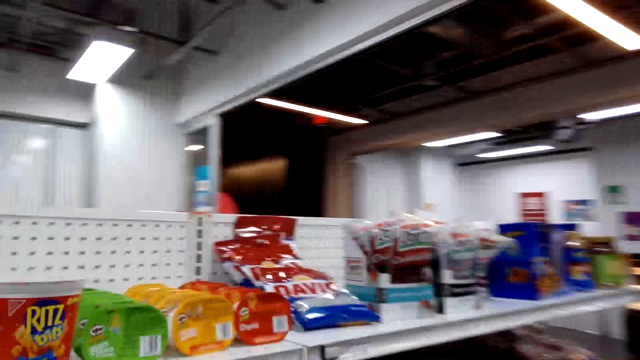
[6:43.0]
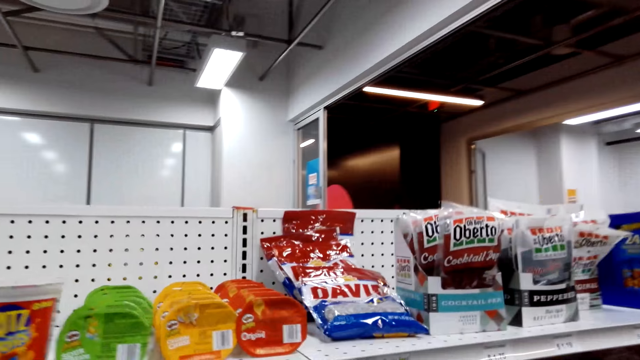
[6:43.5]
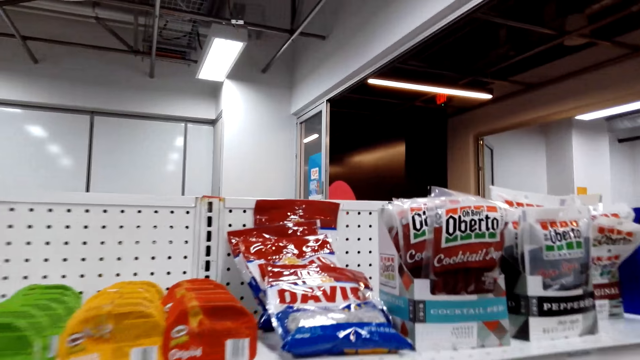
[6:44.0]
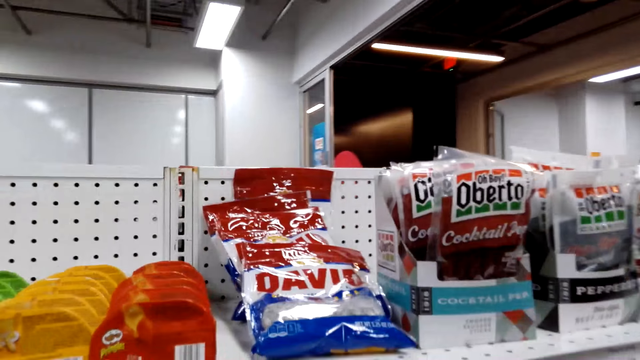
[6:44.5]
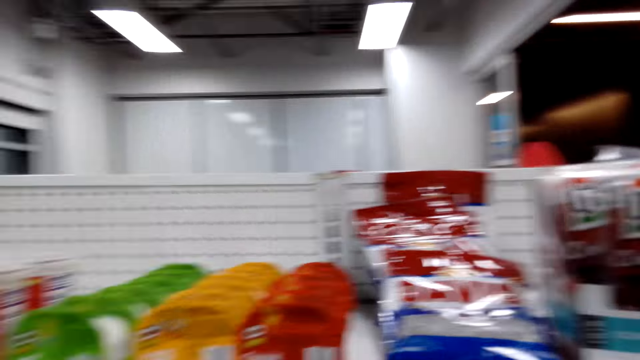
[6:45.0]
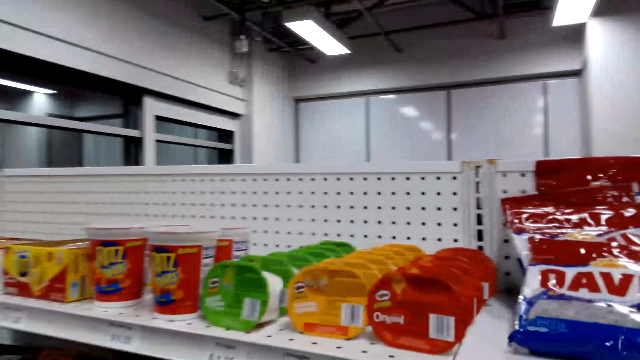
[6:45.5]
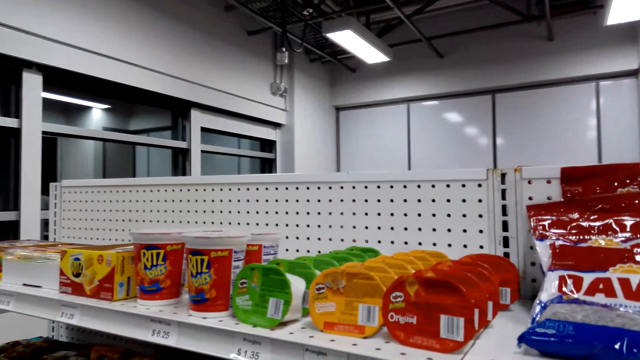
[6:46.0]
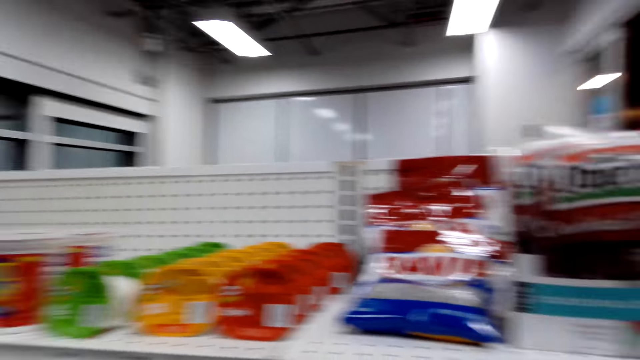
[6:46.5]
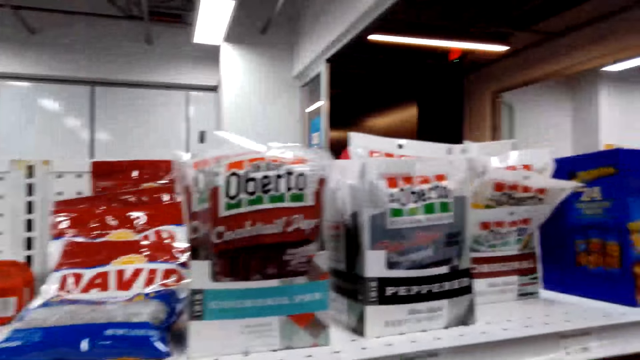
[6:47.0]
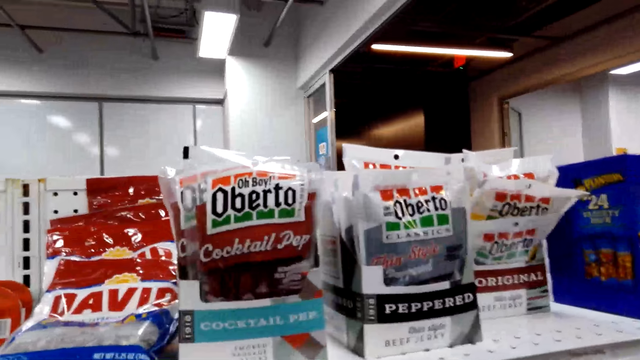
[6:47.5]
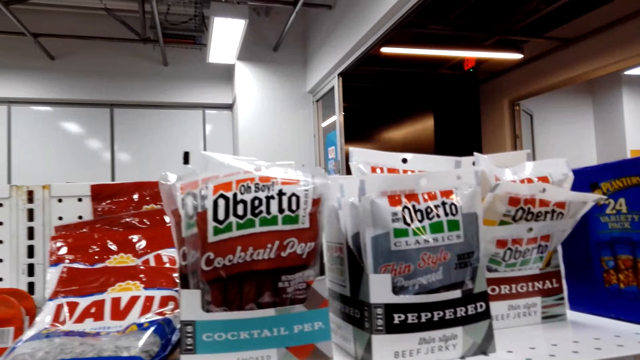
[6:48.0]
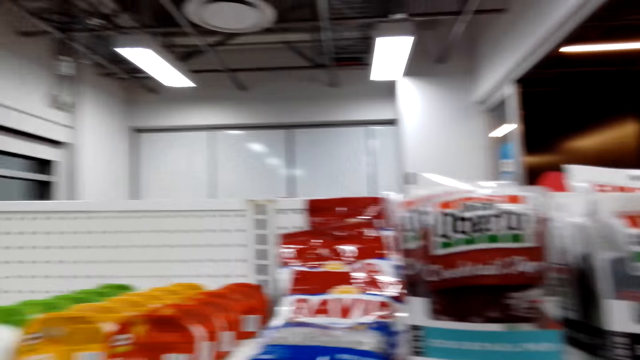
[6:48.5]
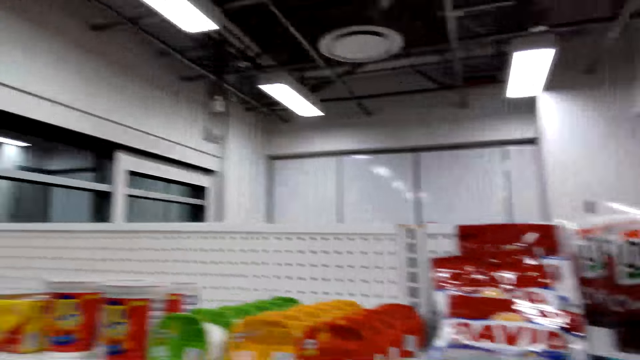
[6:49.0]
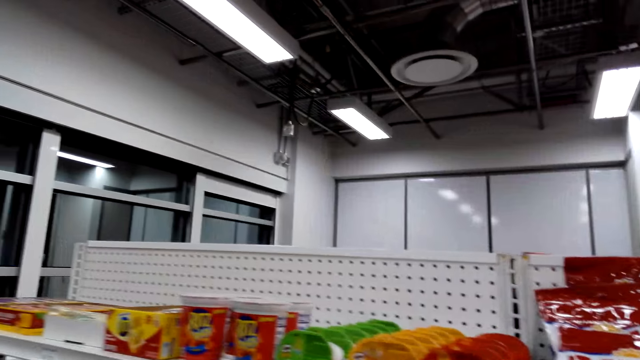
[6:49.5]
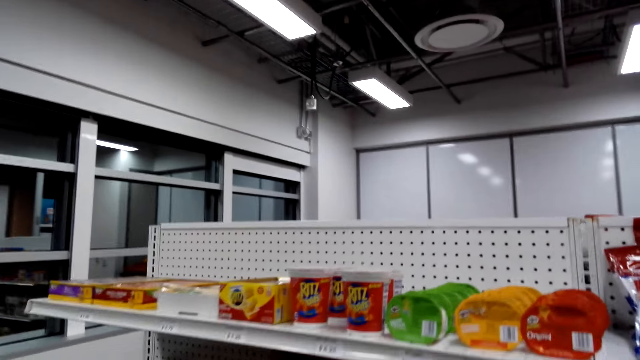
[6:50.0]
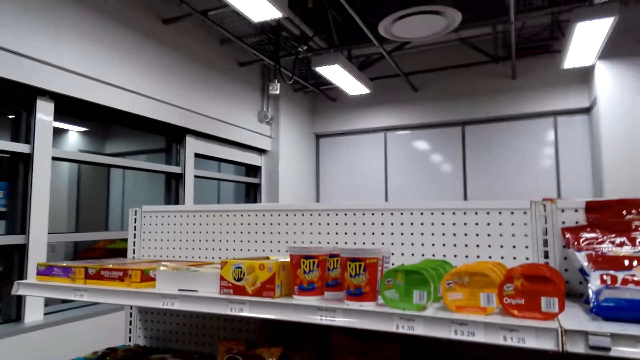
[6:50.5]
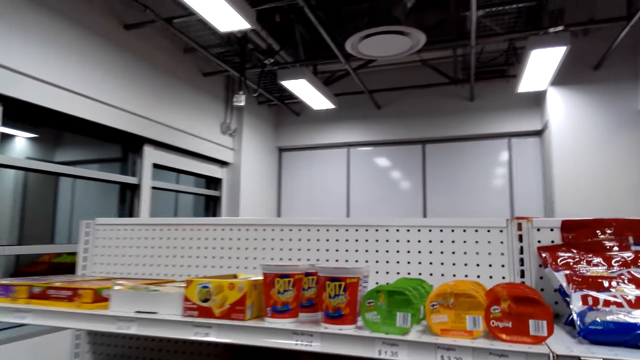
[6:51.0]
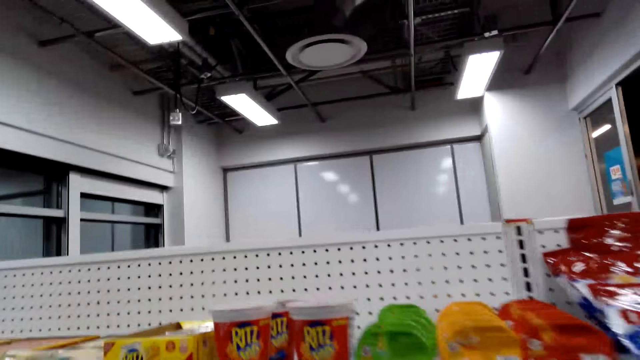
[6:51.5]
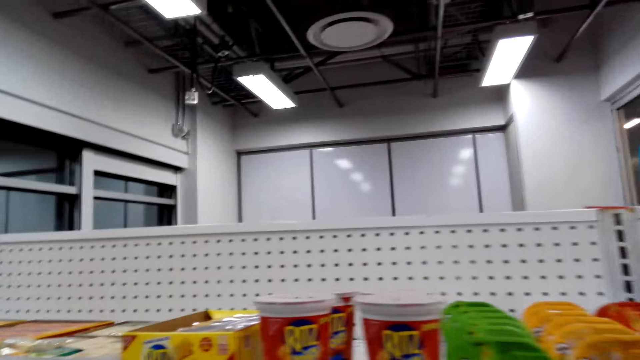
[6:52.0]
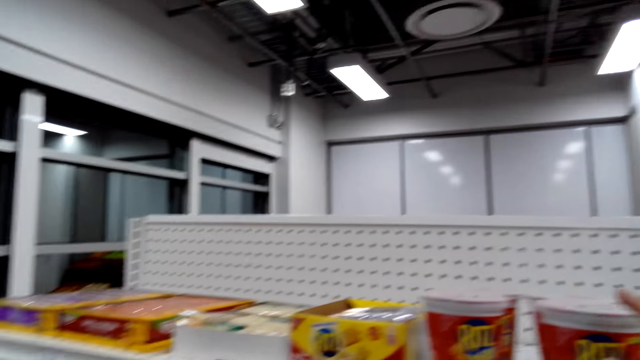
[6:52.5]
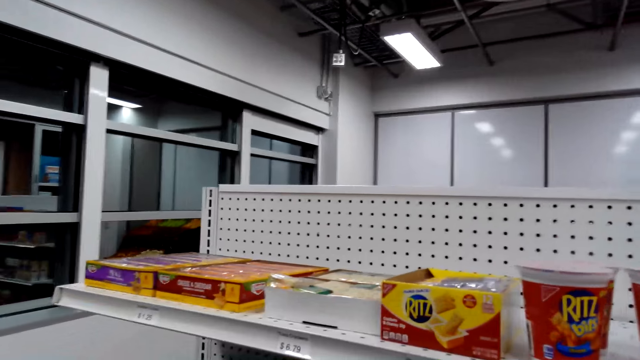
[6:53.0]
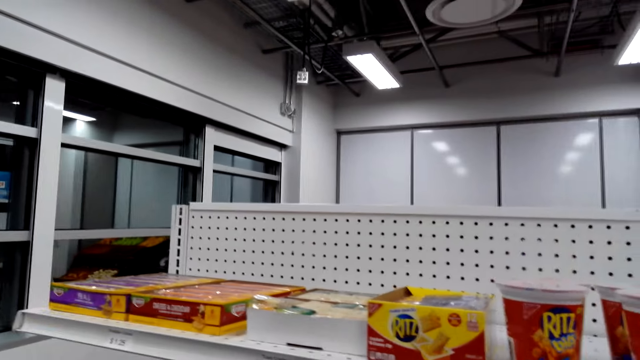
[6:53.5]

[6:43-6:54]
The camera wearer looks at the candies on the shelves.

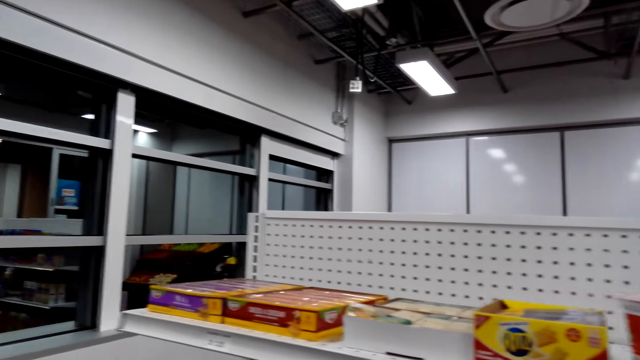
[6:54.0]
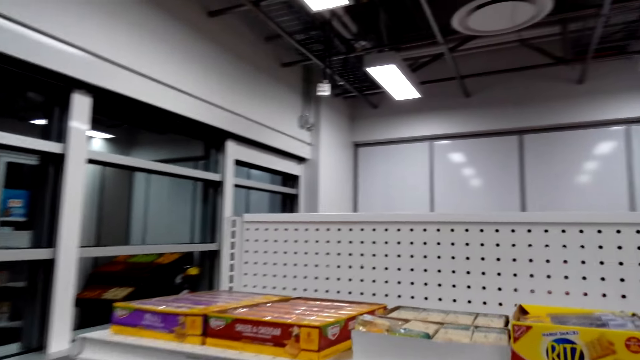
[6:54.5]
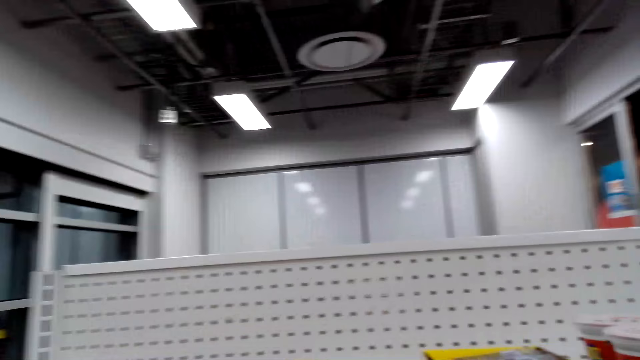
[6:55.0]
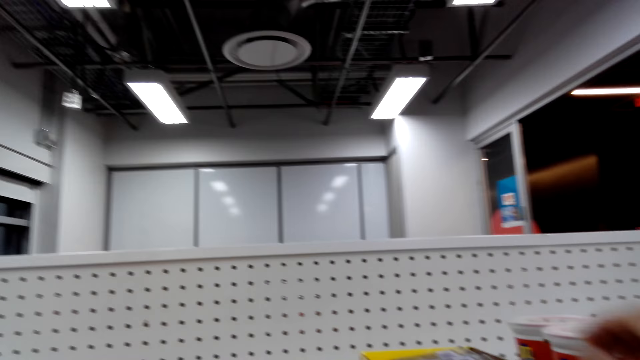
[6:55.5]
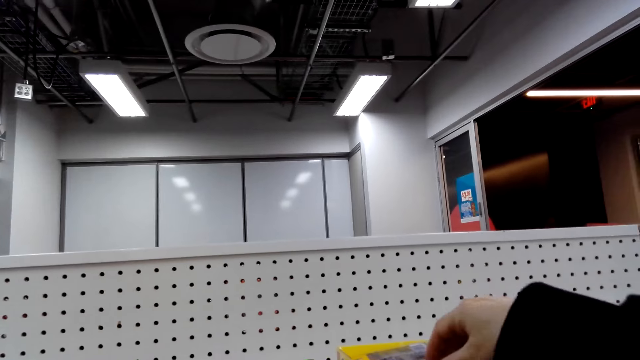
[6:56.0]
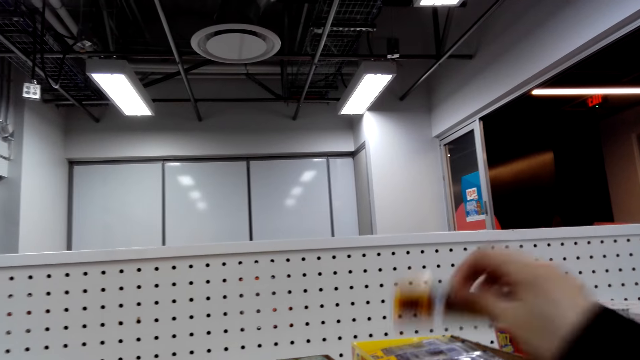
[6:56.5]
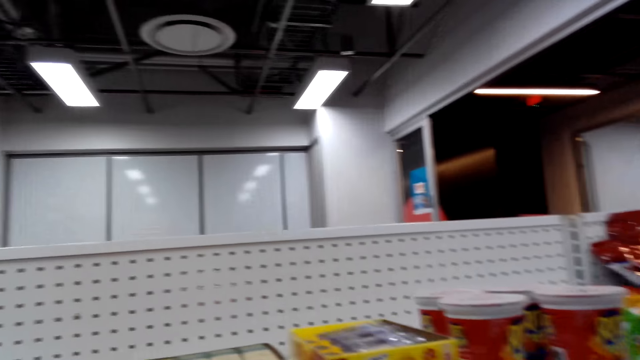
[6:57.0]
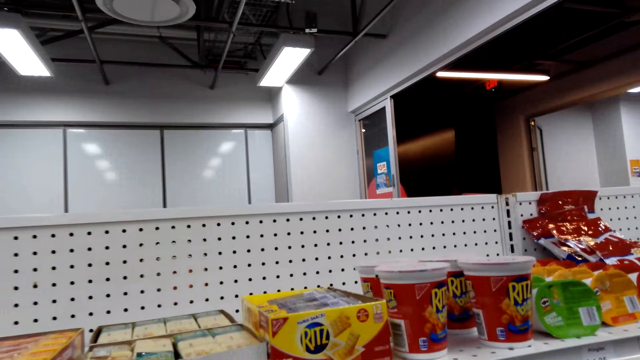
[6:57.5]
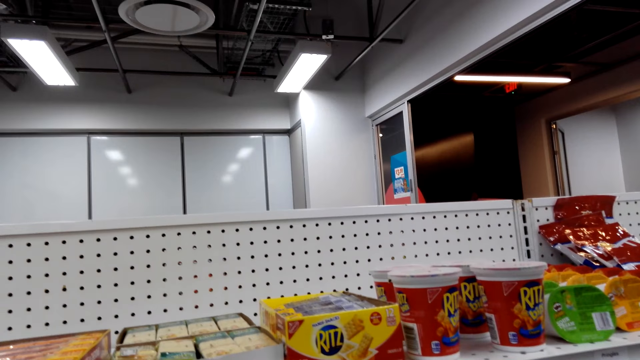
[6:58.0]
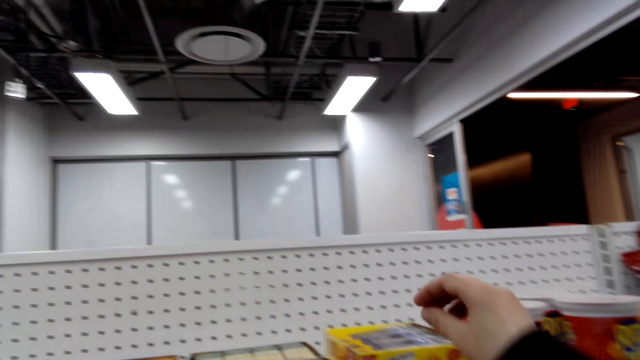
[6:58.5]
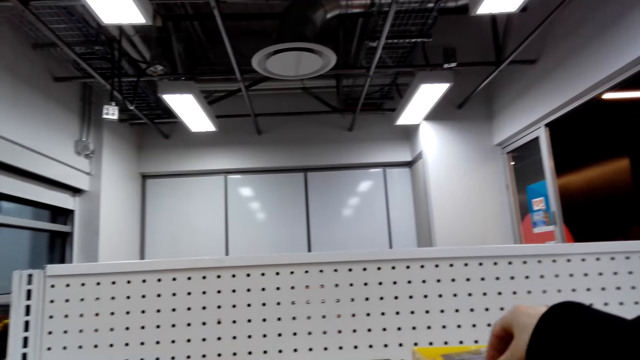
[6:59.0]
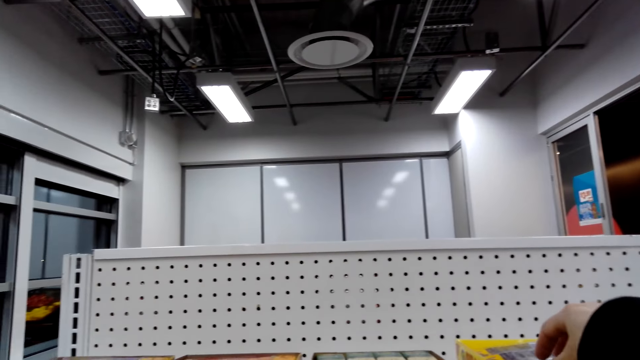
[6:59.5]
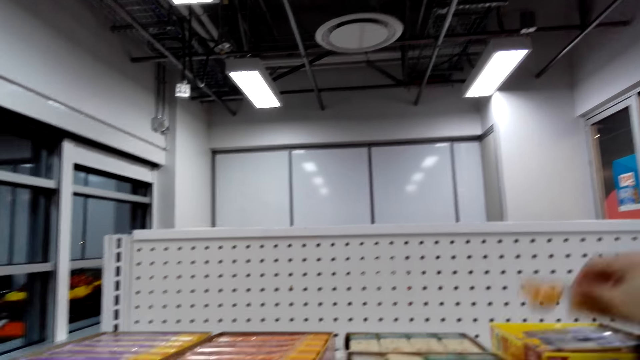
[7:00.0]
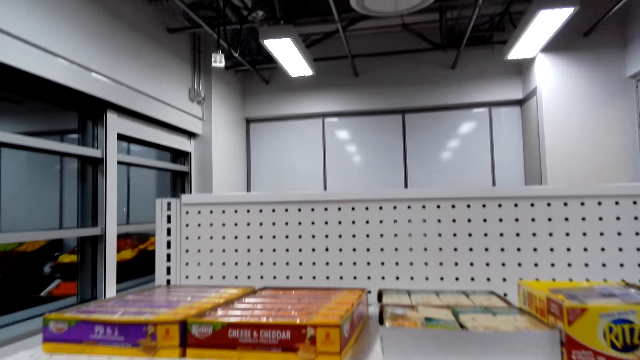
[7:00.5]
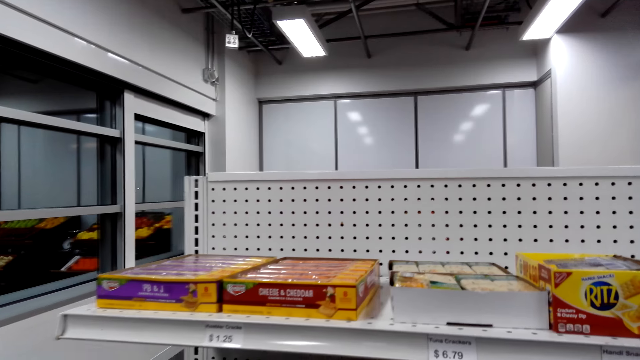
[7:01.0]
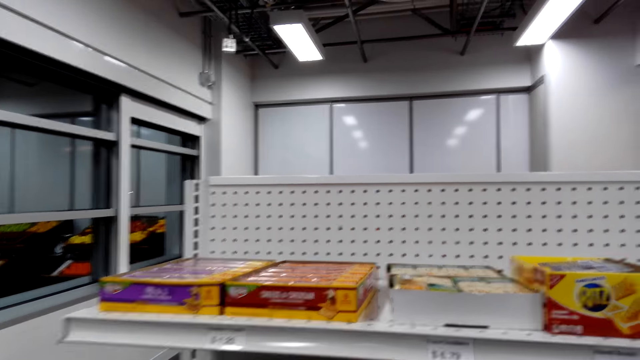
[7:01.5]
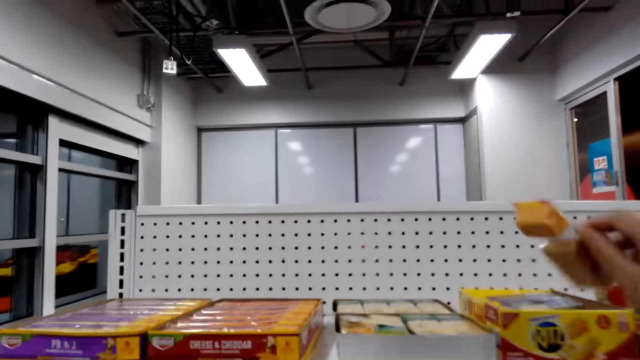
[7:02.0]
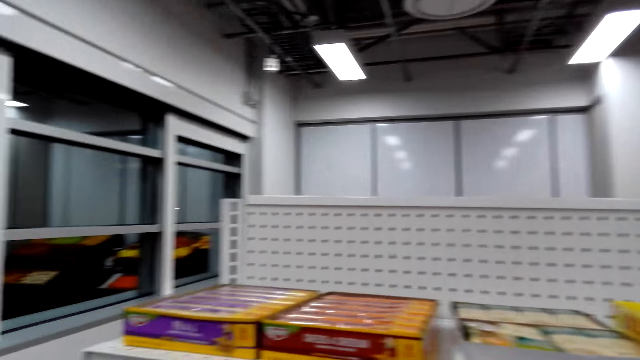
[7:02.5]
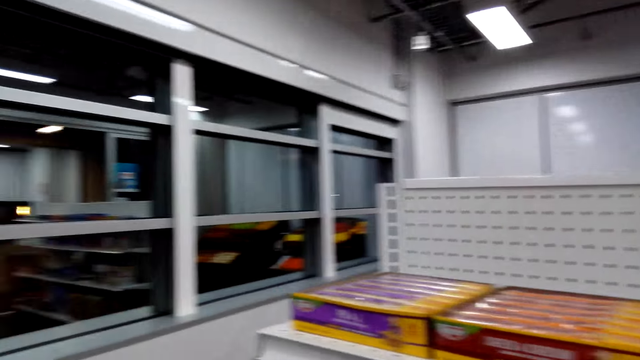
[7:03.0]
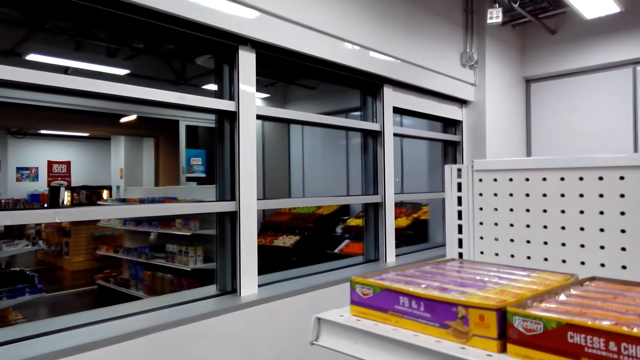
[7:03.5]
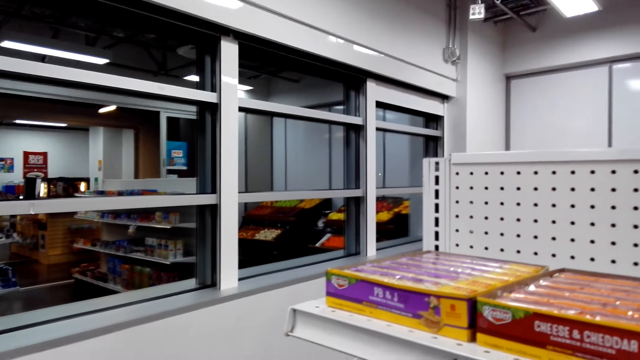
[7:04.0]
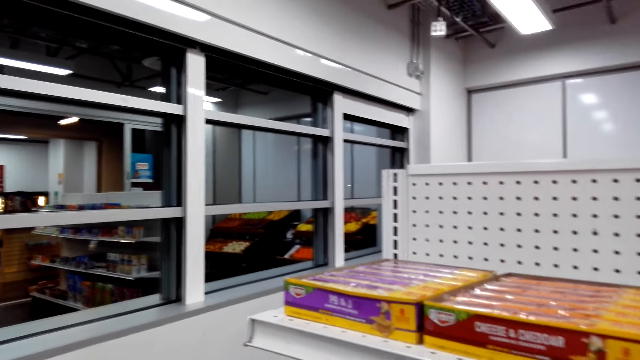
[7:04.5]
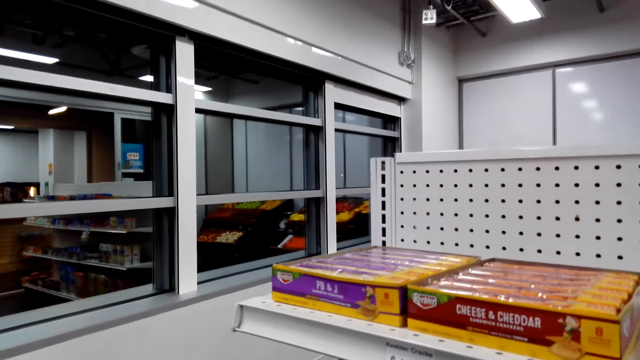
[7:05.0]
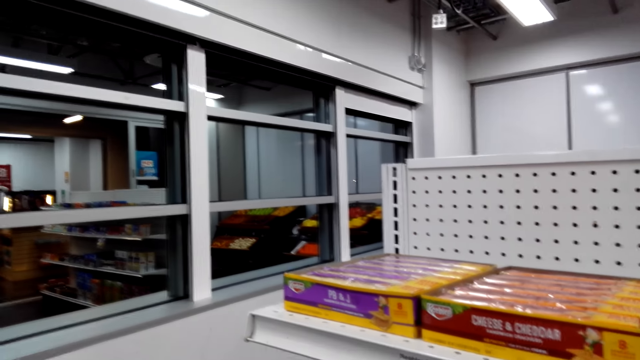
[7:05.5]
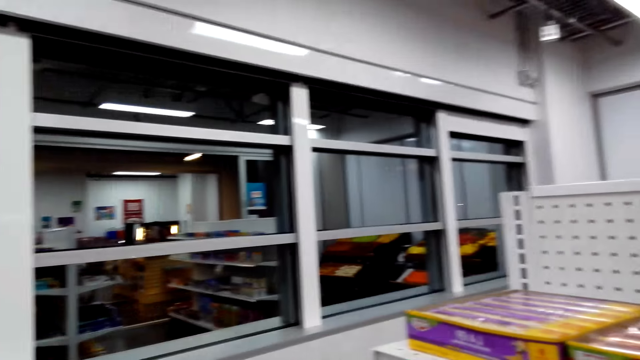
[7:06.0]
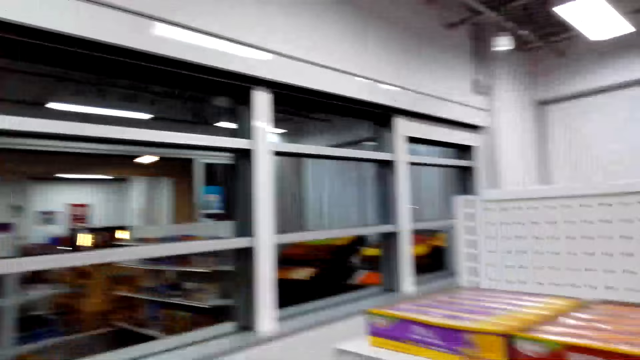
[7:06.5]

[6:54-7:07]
The camera wearer picks a container of candy. They walk around the shop. They pick another container of candy. They walk around the shop. They return the container of candy in a carton.
